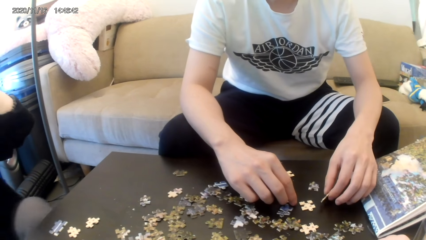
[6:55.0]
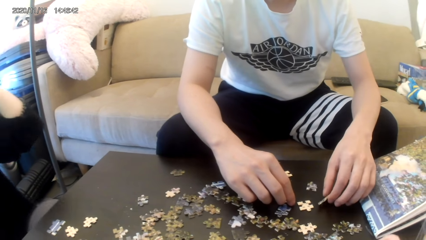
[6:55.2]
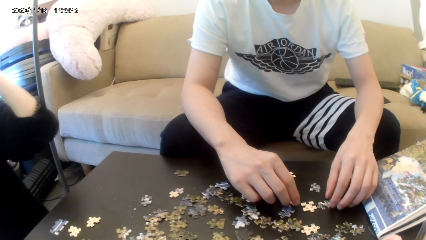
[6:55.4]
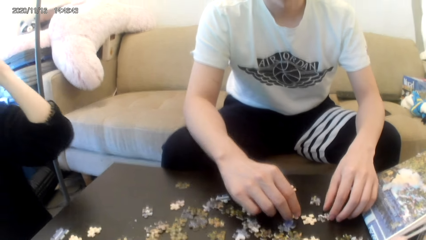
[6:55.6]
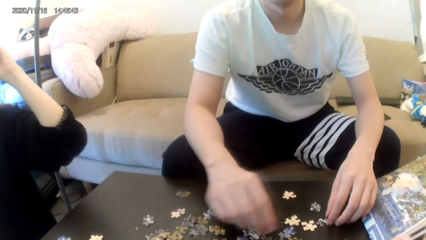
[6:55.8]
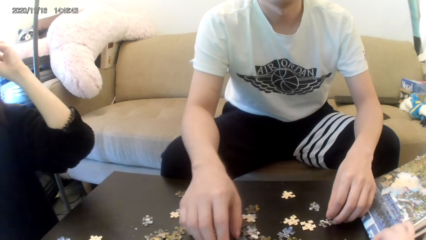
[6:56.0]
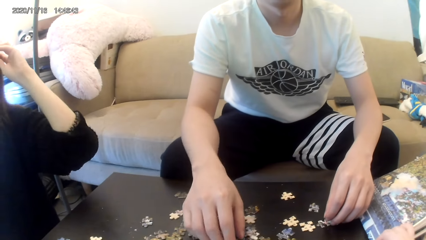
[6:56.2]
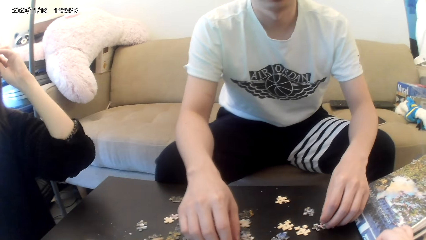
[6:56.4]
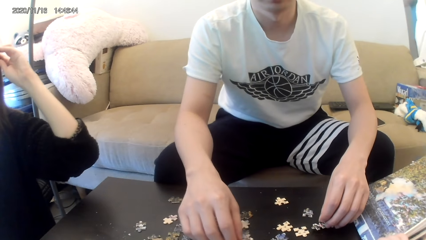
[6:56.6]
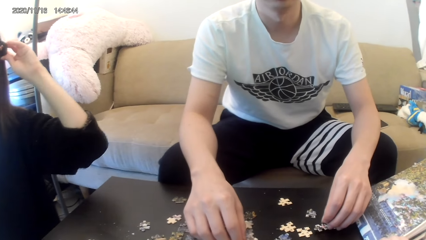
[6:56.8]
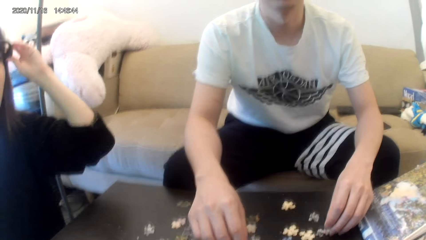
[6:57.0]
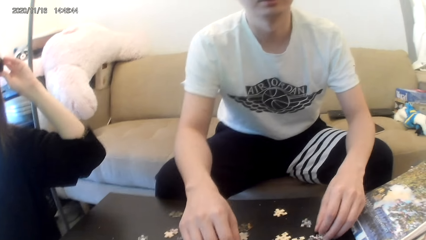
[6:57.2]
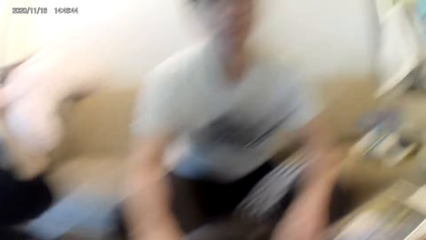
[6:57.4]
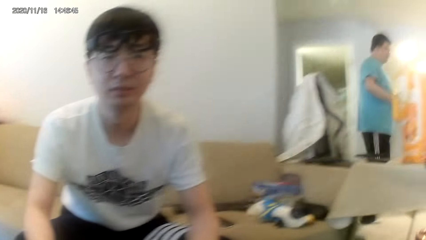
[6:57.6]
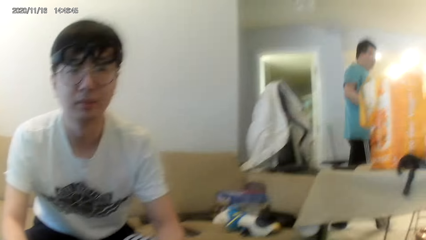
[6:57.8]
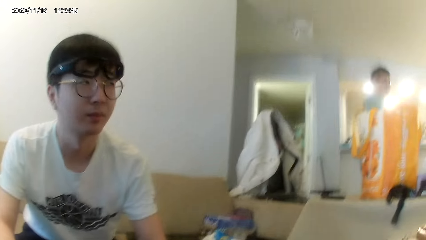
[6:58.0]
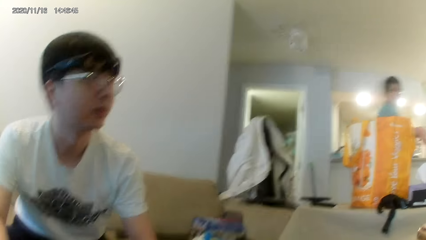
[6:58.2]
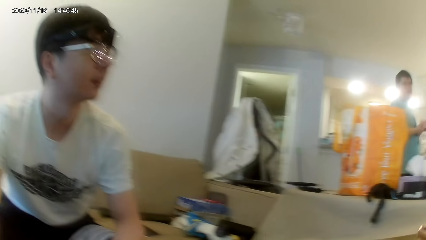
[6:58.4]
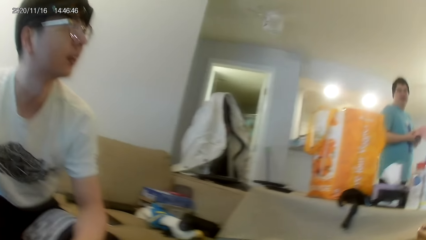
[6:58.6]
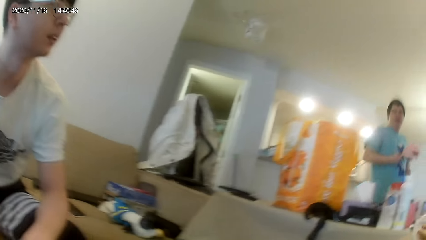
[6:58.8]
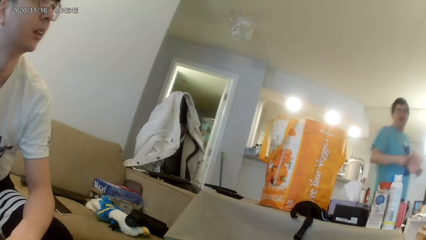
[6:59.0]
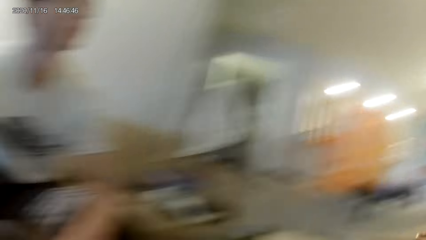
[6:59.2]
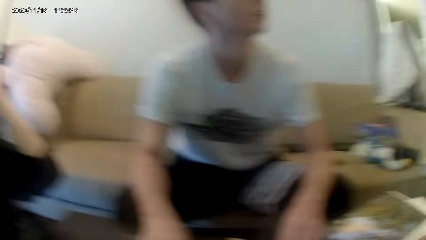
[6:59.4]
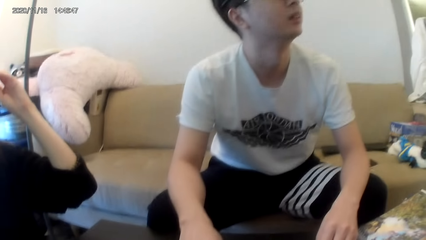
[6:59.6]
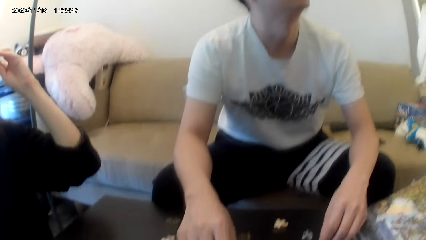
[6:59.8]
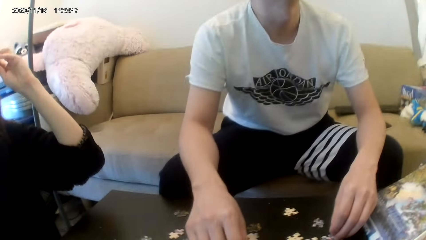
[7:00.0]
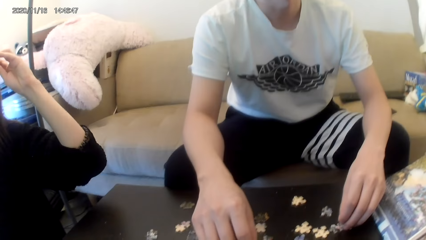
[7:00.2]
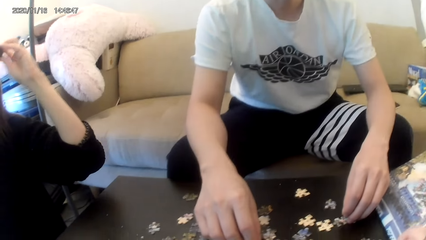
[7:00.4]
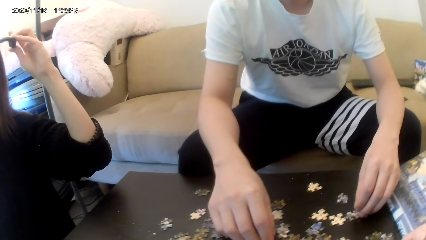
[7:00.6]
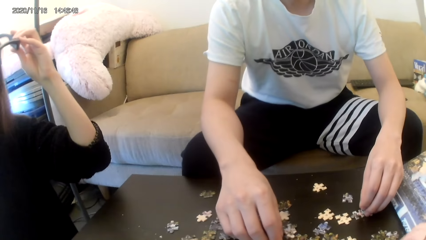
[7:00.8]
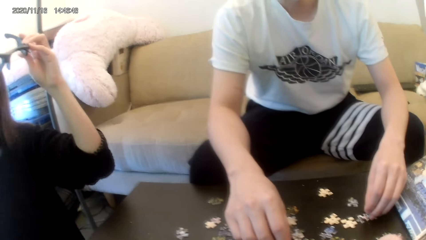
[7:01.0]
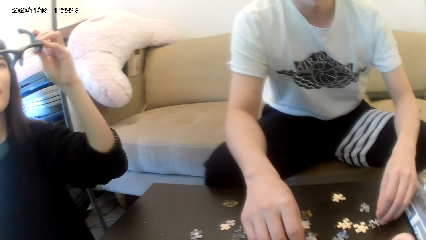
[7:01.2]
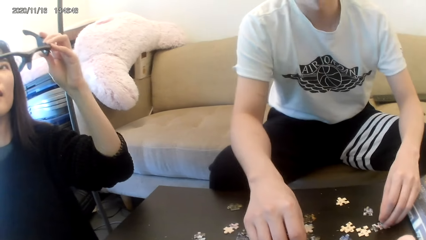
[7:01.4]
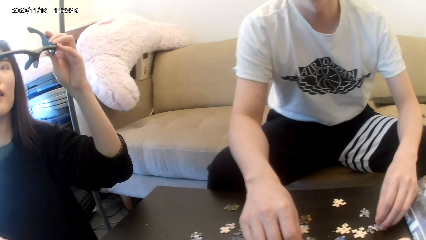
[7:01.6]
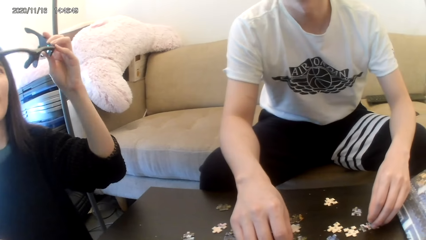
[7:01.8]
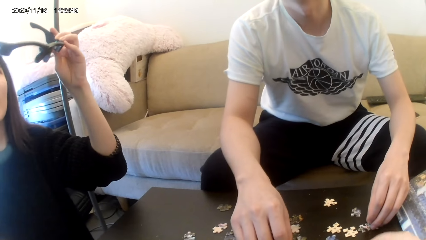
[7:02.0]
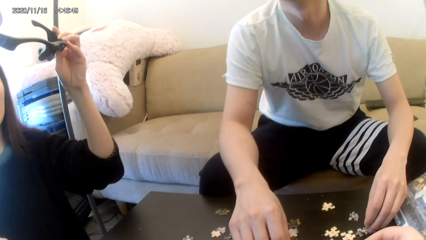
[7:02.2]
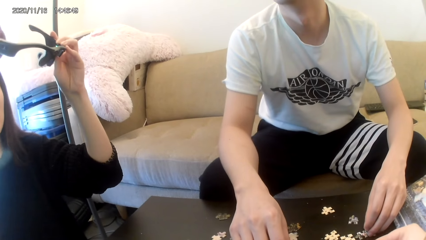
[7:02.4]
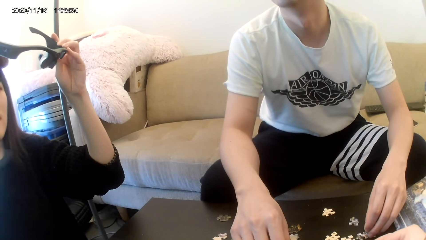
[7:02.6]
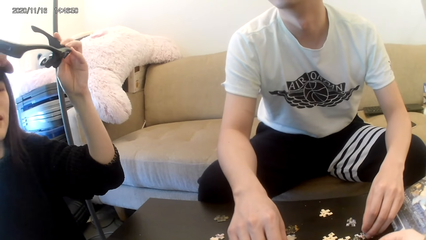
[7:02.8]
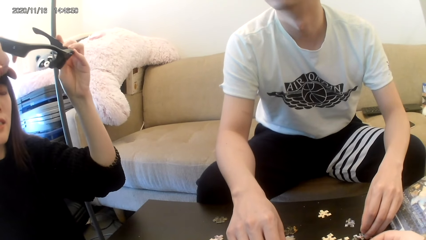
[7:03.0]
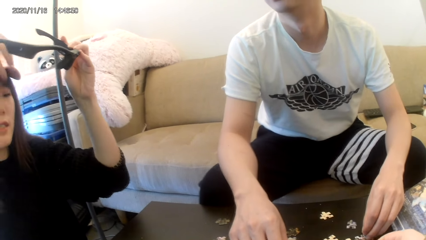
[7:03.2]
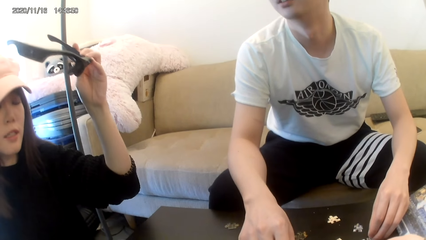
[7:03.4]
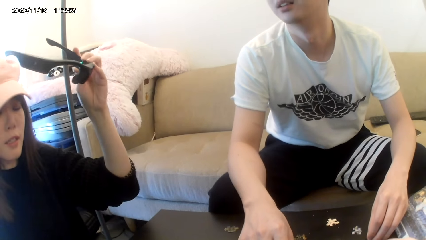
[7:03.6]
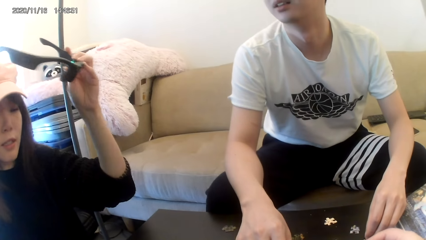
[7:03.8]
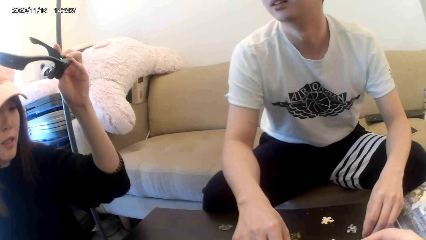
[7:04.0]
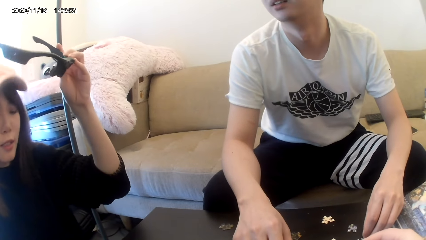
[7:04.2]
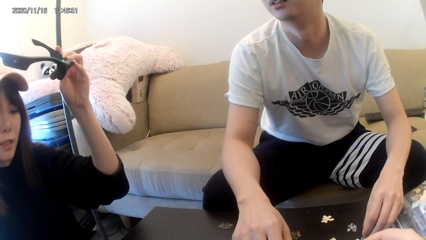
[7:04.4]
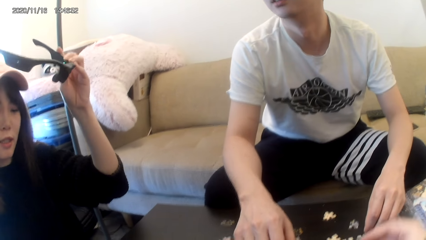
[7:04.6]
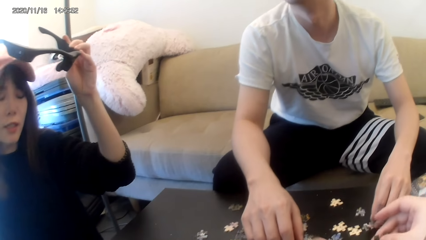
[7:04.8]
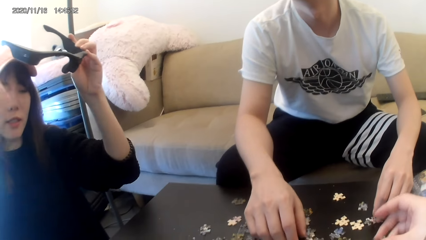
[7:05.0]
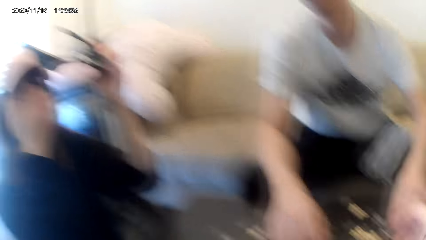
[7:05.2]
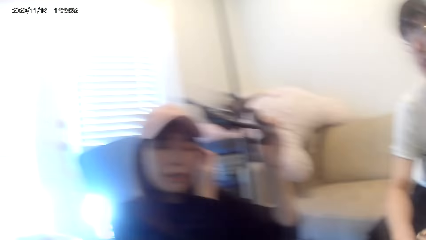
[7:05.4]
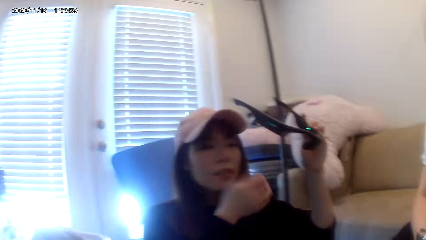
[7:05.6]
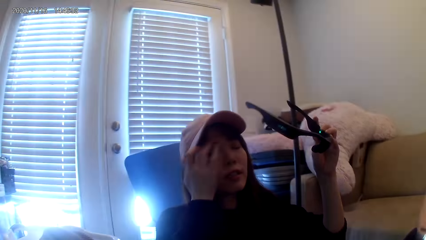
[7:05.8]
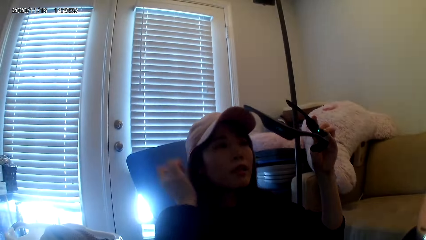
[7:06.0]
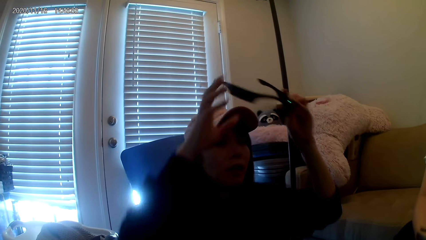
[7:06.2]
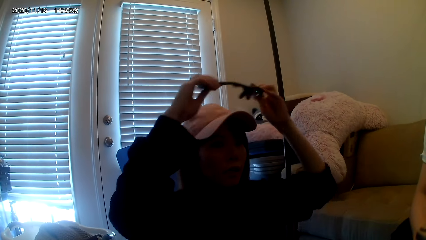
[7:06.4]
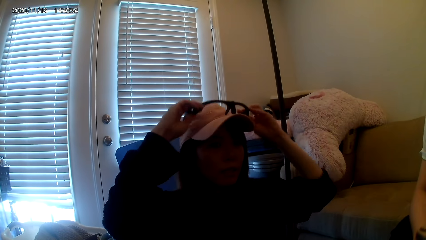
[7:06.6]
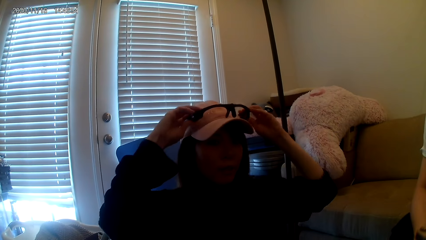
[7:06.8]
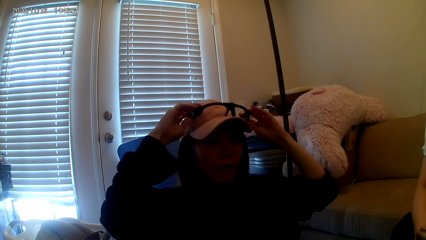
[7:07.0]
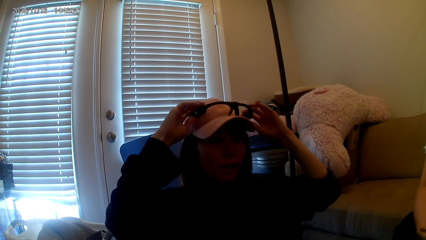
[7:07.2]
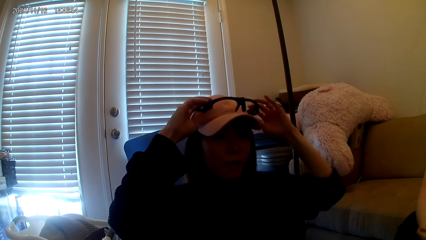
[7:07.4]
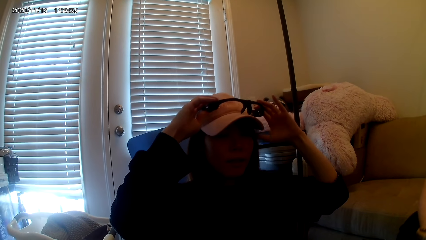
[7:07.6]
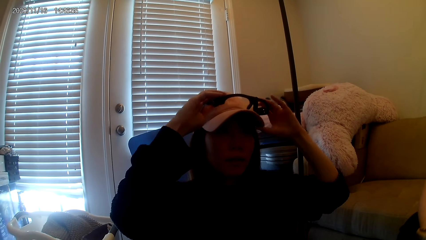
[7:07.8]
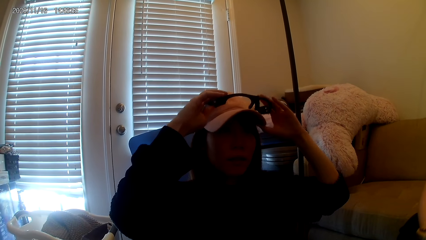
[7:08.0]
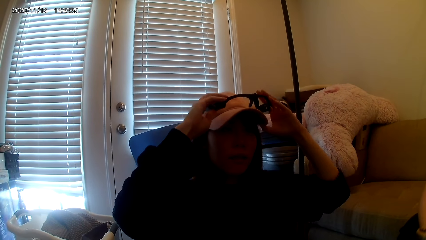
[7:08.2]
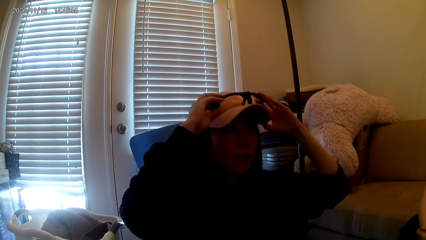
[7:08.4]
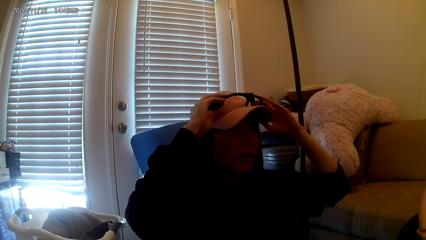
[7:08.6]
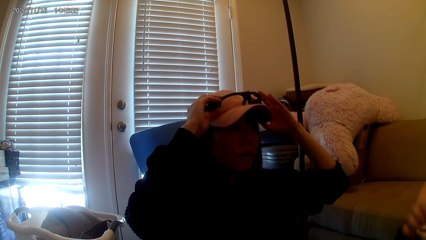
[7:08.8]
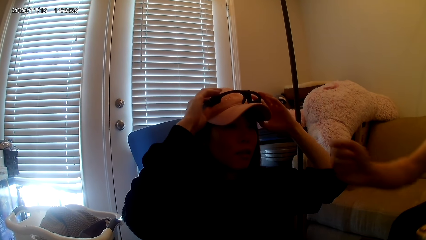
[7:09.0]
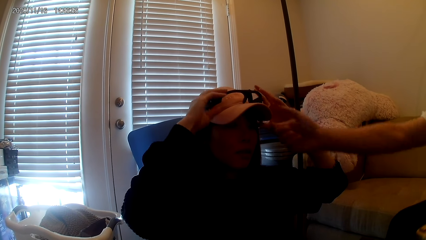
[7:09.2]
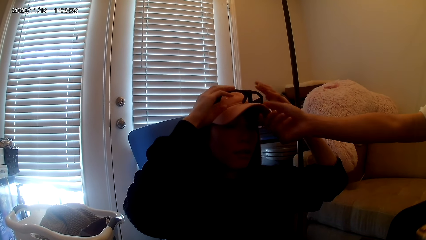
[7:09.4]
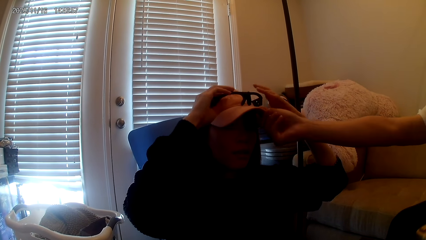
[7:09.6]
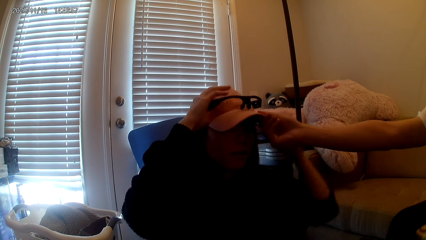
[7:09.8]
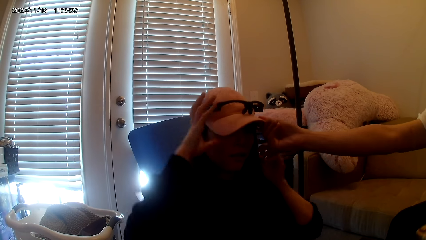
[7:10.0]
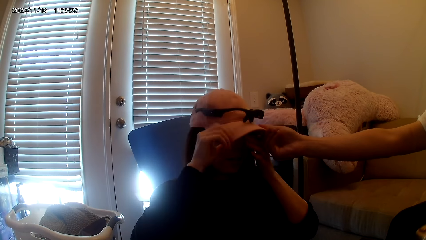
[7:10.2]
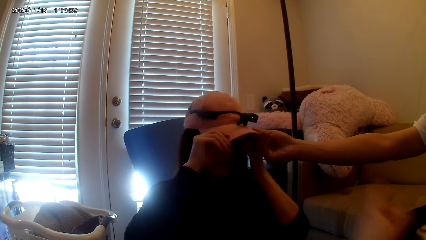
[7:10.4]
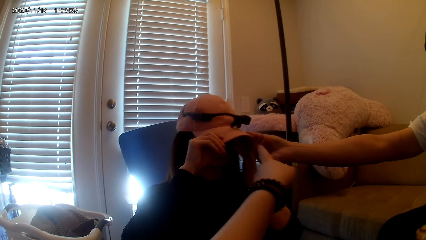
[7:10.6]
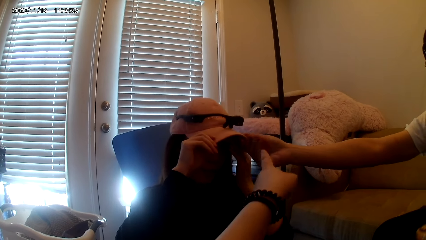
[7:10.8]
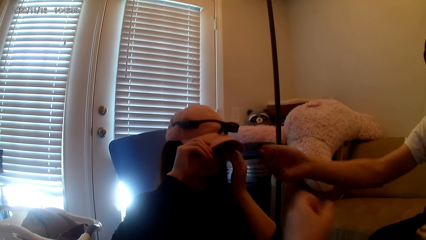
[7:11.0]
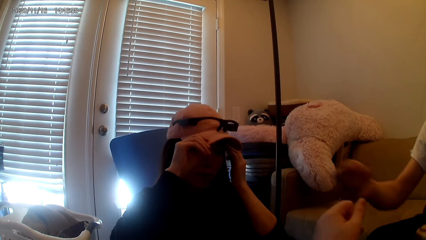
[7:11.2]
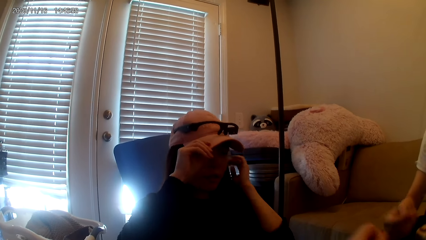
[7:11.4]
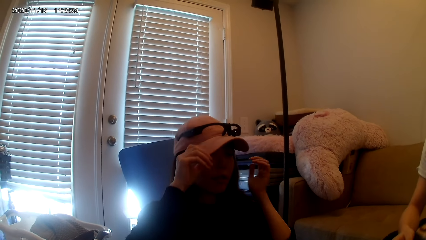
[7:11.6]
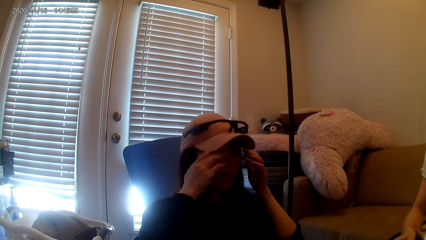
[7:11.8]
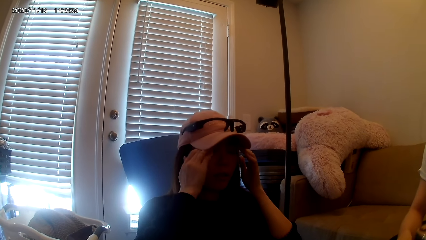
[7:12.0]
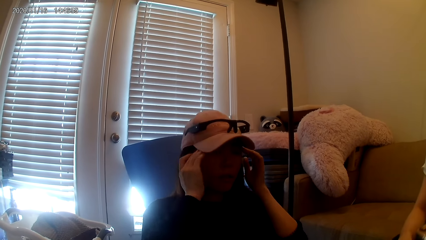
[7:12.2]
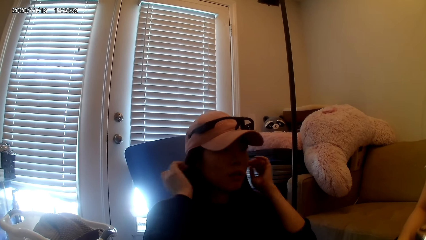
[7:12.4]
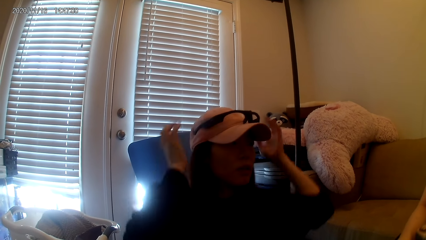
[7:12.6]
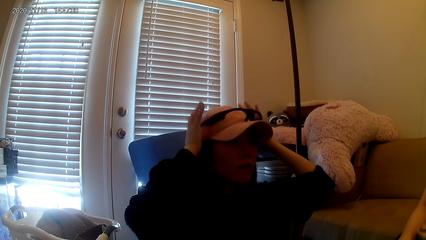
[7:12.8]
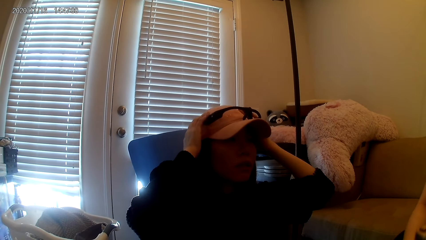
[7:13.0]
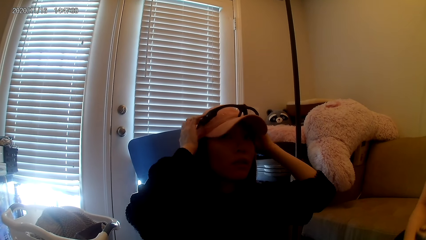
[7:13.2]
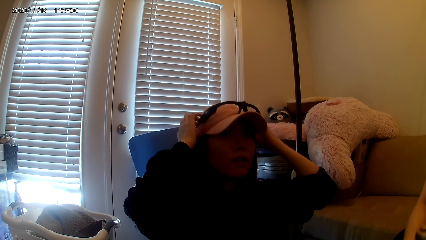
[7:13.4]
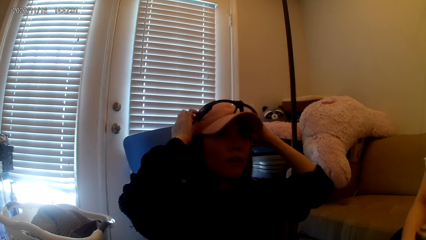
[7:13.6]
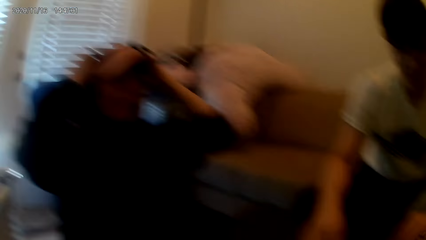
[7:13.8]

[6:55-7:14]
The camera wearer looks around. A lady holds the glasses. A man walks forward. The camera wearer looks around. The lady wears the cap and holds the glasses. The lady wears the glasses. The camera wearer points the finger. The man holds the lady's cap. The camera wearer looks around and puts the man's hands down. The lady touches the face and touches the cap.
